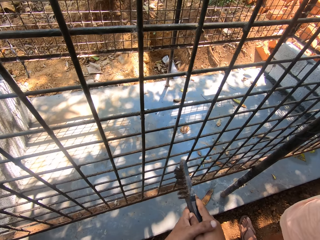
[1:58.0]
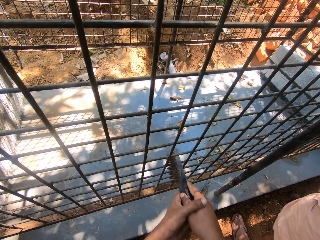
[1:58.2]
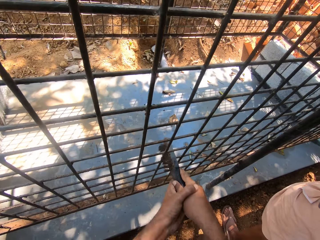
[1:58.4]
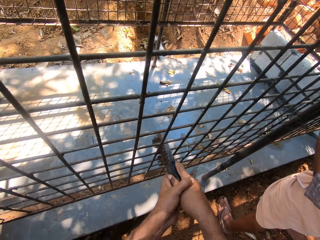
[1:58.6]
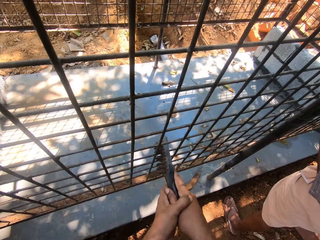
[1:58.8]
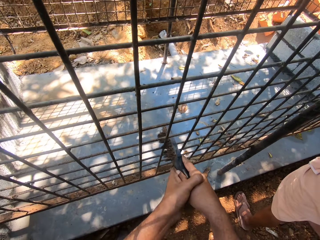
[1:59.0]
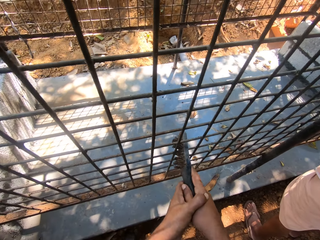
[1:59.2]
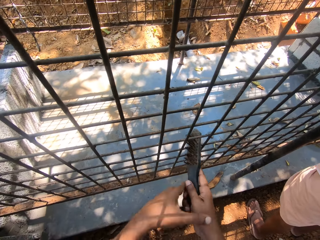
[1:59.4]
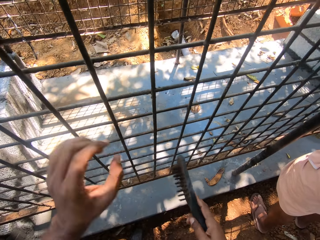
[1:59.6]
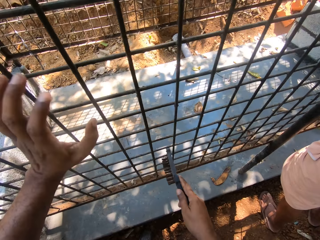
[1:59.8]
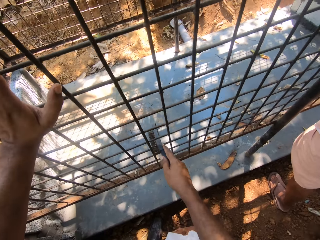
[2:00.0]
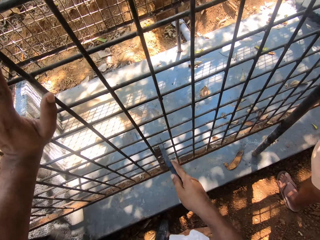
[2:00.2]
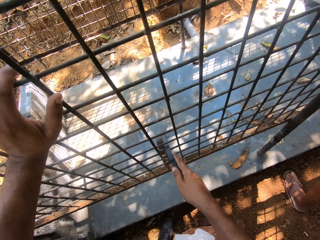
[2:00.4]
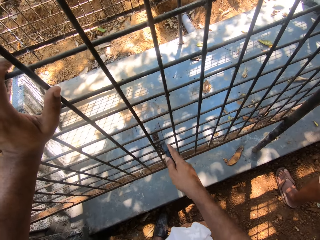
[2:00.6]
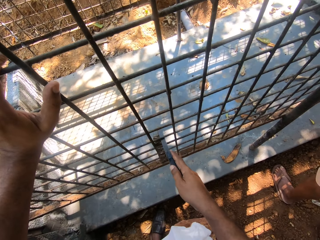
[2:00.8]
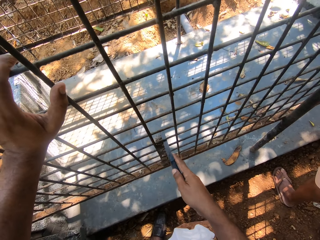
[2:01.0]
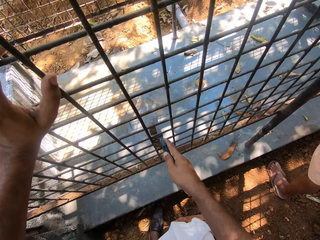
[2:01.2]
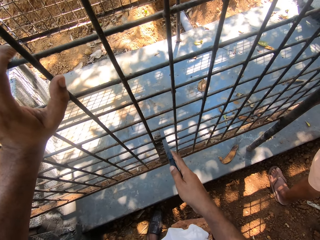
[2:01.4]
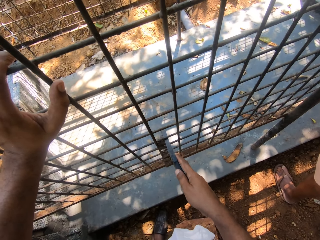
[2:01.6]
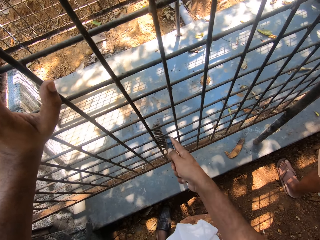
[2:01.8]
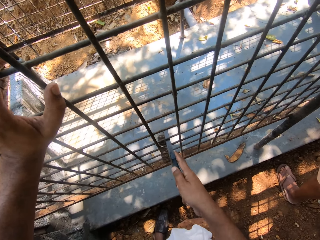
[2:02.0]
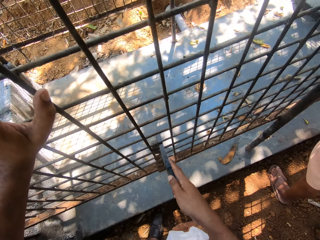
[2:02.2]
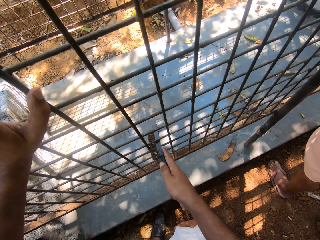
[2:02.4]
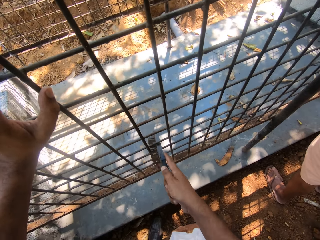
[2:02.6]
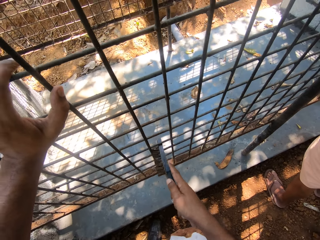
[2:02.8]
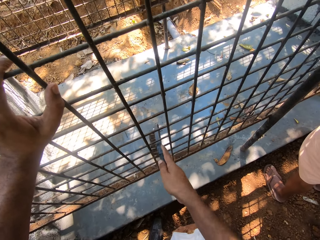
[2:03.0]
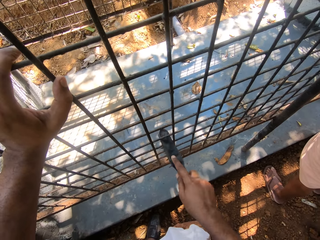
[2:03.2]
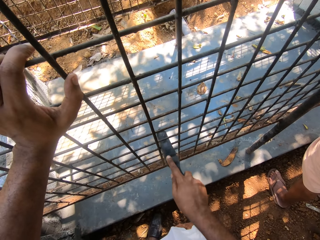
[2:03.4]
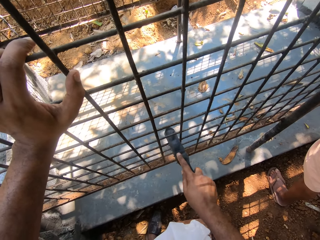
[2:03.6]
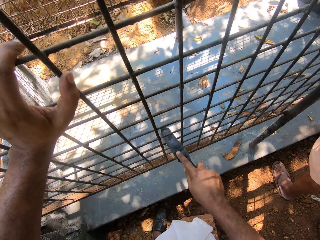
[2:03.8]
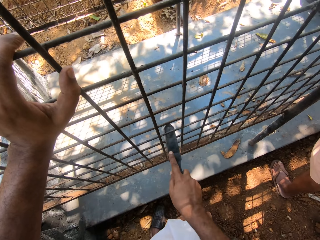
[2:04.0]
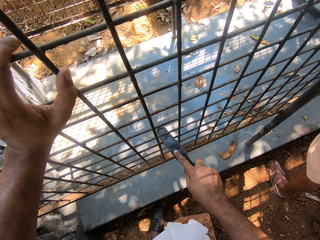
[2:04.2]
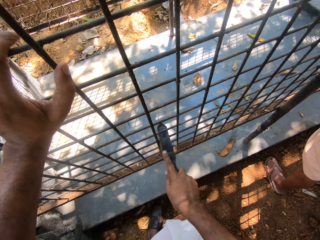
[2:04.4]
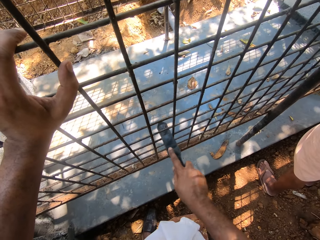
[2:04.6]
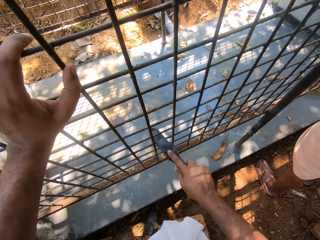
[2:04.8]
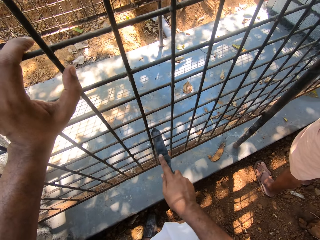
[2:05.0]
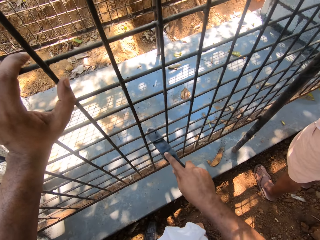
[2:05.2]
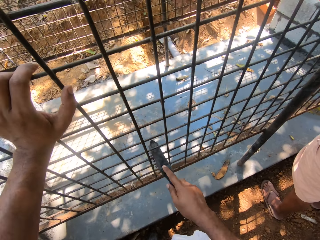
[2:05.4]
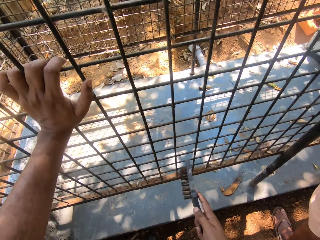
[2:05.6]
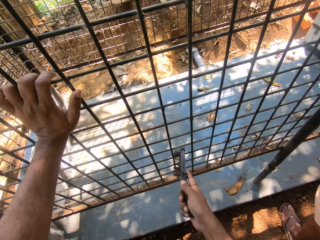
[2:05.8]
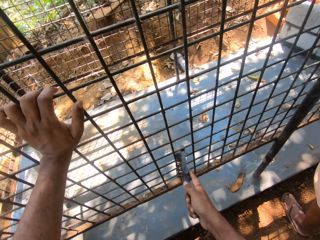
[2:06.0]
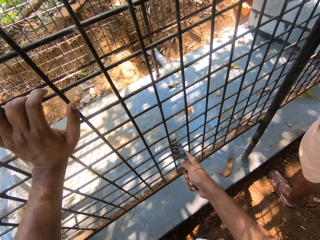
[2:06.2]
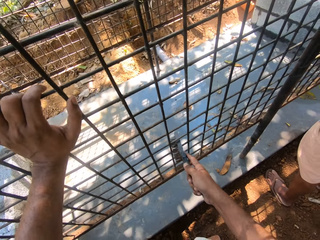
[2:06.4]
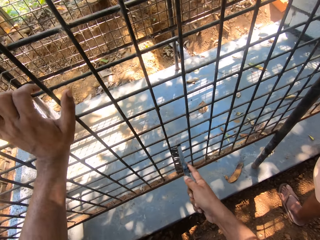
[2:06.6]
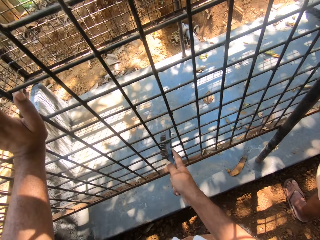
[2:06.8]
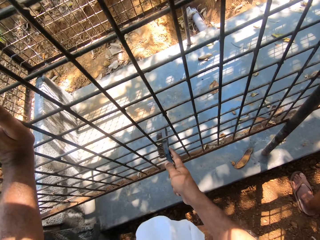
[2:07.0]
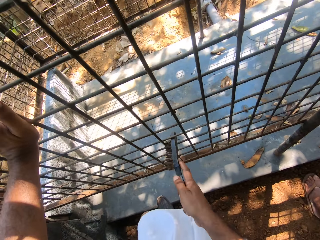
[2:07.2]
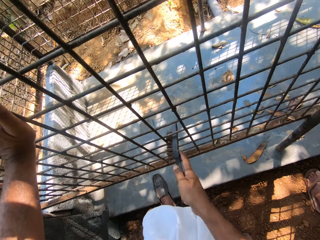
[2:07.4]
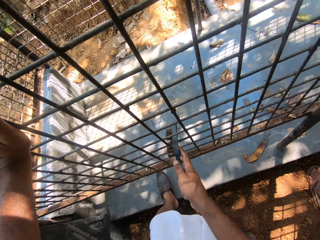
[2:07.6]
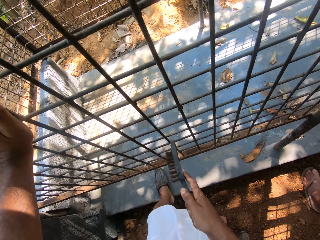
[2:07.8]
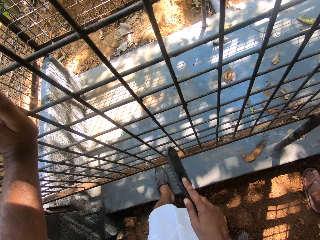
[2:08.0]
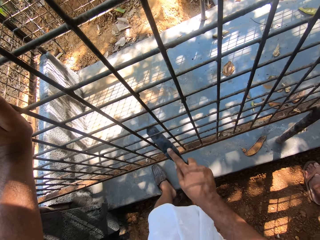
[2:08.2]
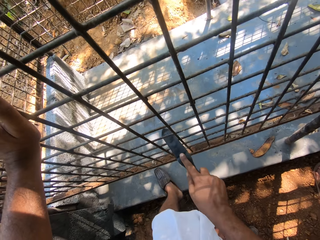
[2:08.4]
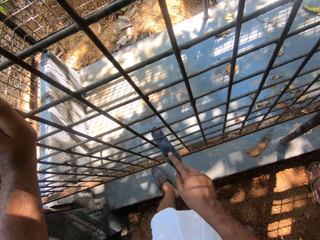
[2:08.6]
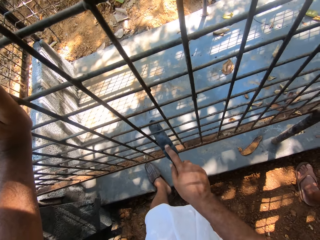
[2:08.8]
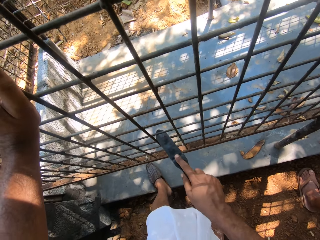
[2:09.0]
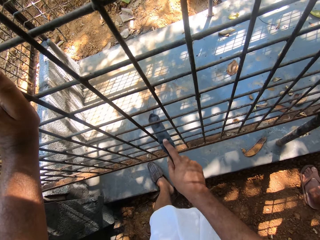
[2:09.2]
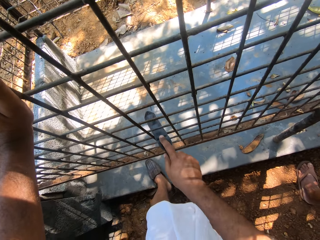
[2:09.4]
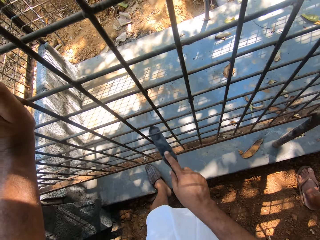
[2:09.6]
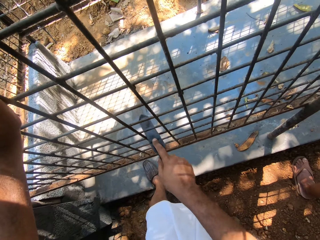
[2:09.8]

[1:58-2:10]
The camera wearer talks to a man. He cleans the cage with the hand brush. He holds the cage with his left hand. He cleans the cage with the hand brush.

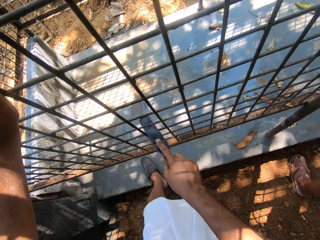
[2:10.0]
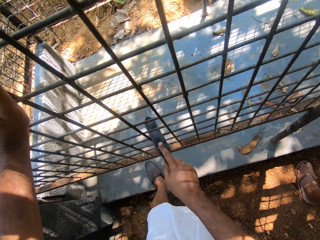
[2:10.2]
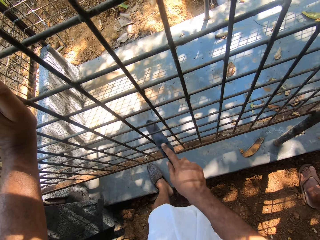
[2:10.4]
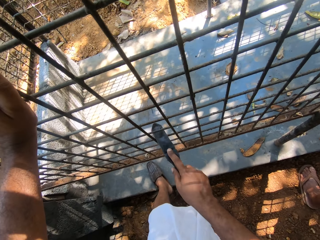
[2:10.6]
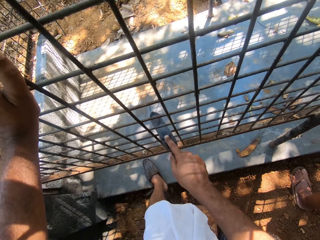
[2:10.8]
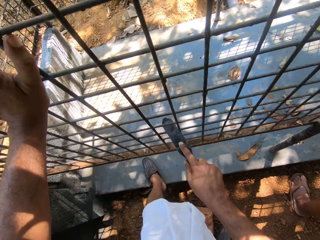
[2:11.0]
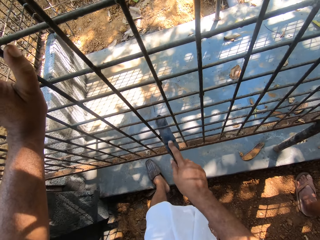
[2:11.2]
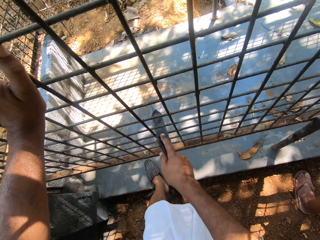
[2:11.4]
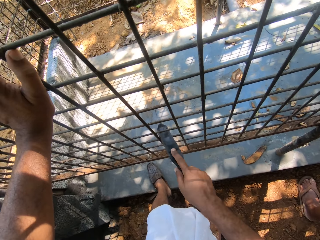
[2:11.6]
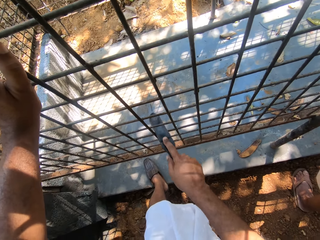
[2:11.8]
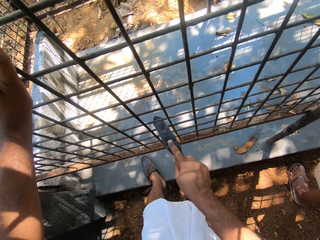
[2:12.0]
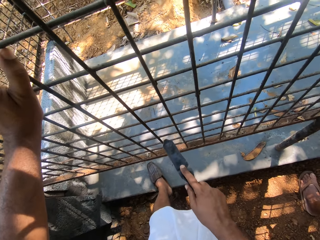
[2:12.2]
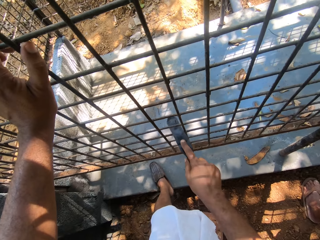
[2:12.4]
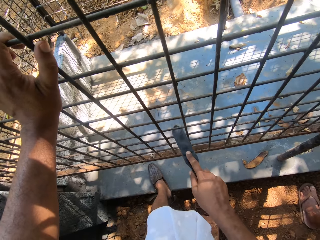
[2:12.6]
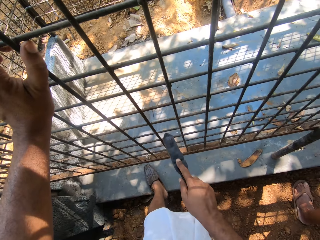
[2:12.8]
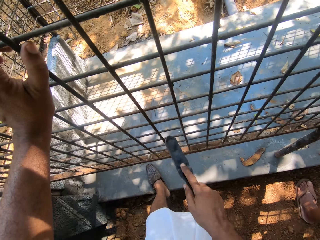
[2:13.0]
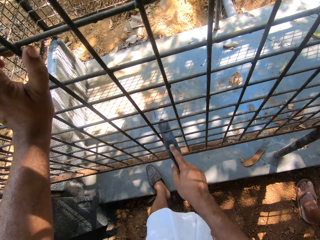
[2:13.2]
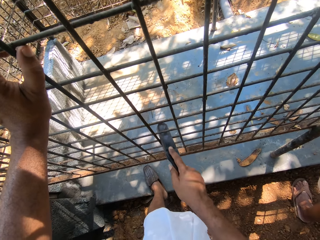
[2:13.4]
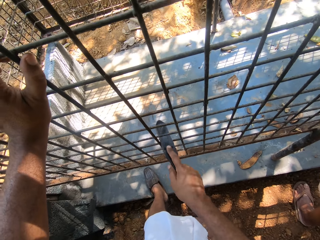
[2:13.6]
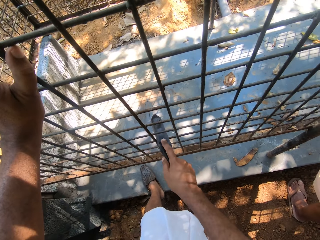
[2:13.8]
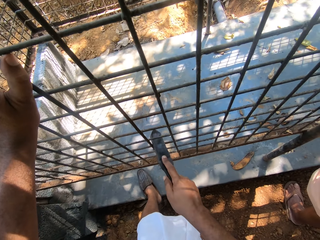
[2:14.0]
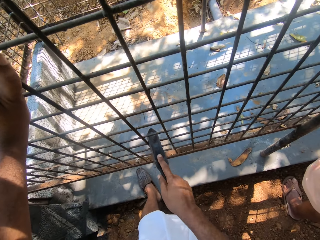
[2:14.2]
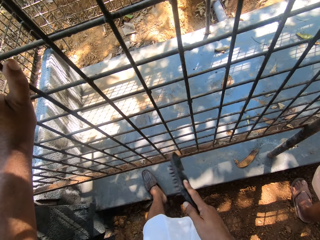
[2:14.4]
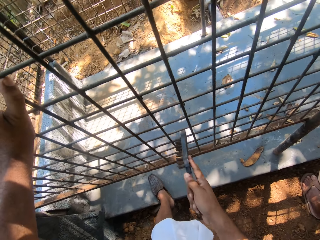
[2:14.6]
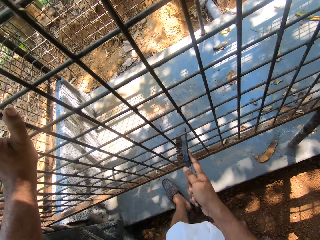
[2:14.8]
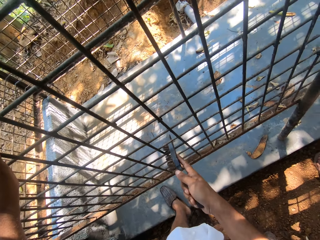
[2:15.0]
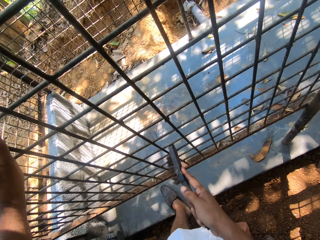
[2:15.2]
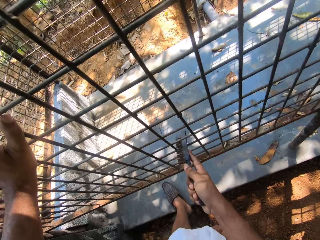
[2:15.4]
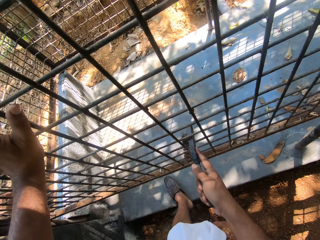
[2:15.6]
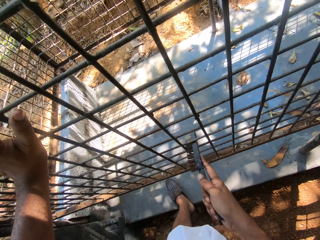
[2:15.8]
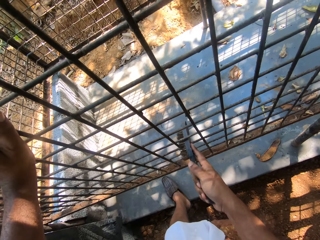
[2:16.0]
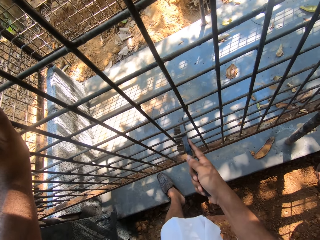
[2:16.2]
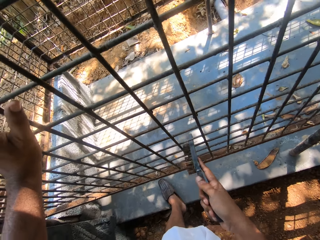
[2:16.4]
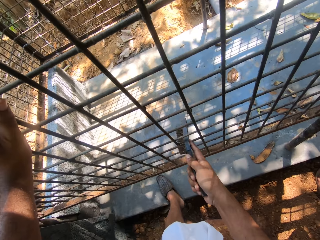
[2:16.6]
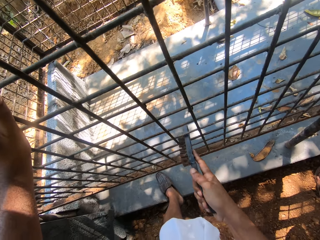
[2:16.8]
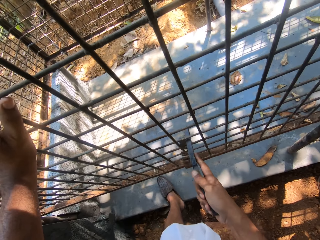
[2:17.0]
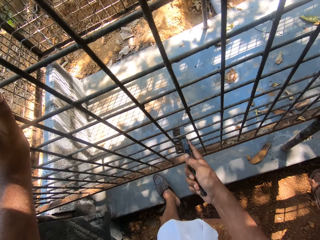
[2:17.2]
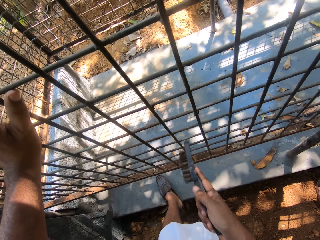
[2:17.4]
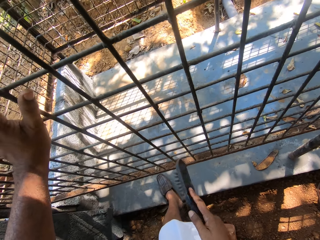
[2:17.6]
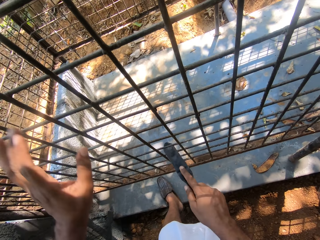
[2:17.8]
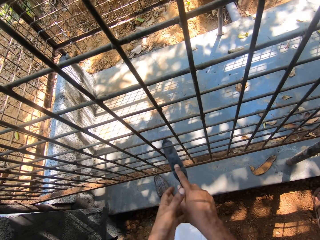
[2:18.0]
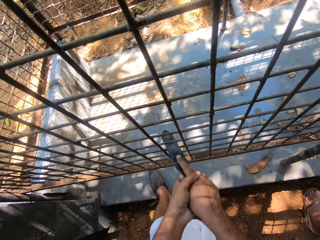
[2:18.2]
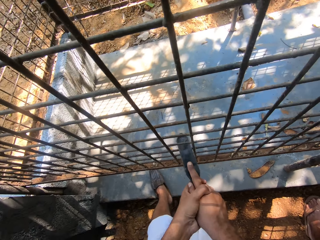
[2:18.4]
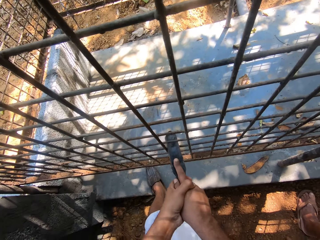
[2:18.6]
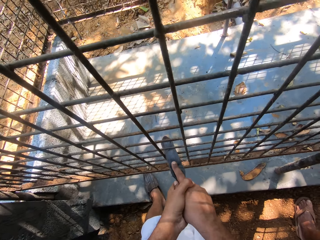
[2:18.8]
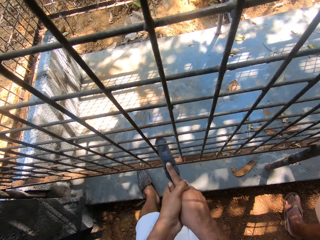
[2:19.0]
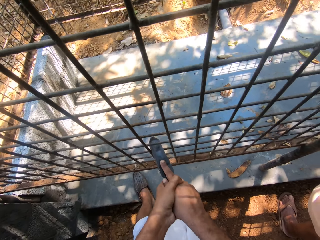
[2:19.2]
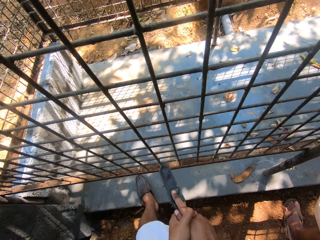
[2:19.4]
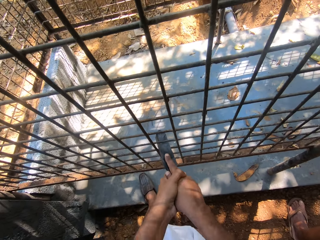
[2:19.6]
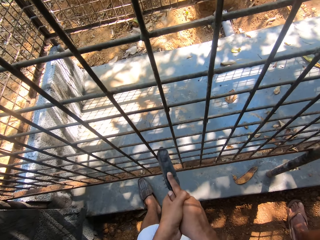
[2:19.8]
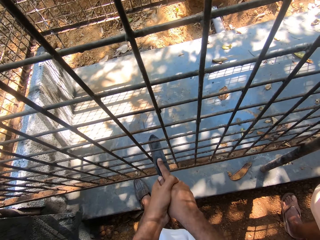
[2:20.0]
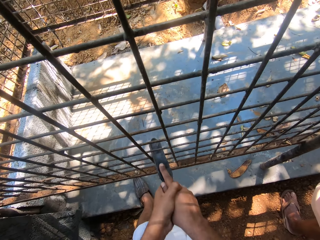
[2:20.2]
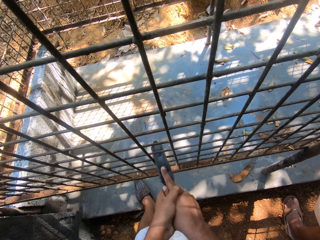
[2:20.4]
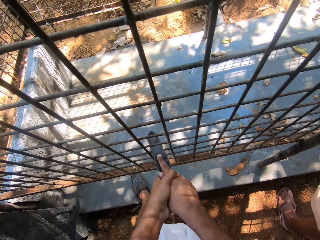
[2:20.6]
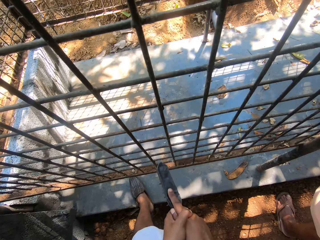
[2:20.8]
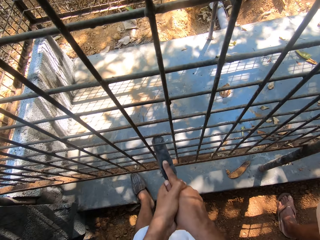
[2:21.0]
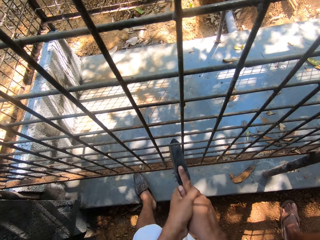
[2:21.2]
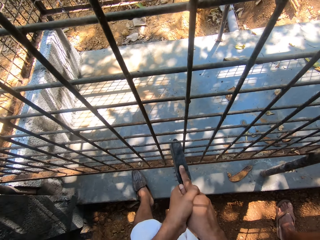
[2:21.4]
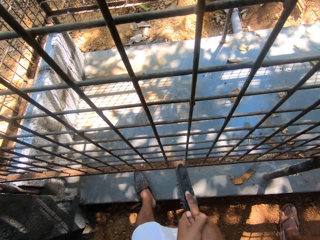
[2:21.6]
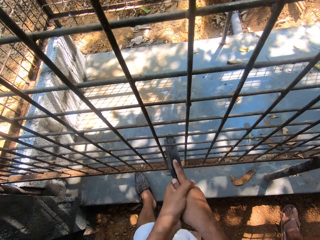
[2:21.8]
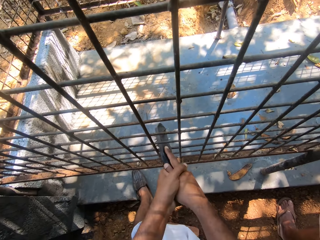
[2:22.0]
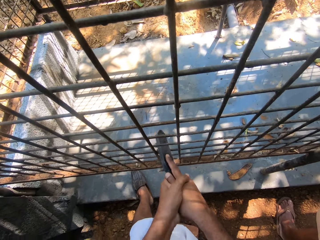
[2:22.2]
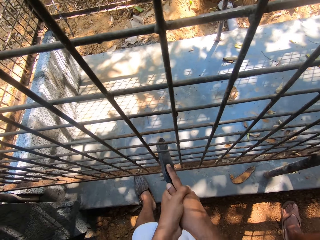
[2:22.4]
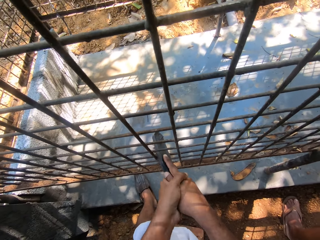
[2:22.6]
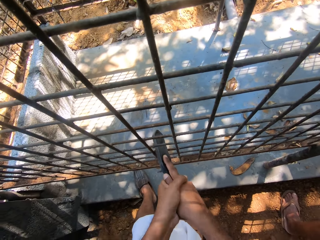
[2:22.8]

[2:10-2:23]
The camera wearer talks to a man. He holds the hand brush with both his hands. He cleans the cage with the hand brush. He talks to the man. He cleans the cage with the hand brush.
